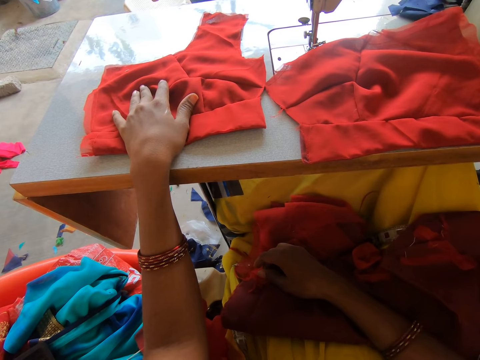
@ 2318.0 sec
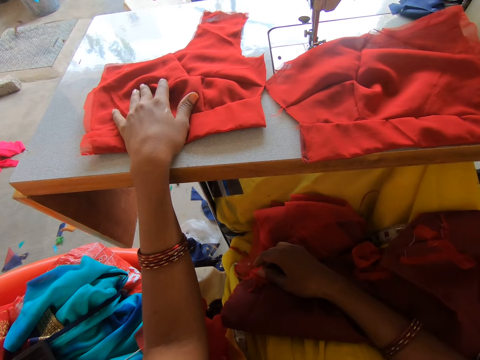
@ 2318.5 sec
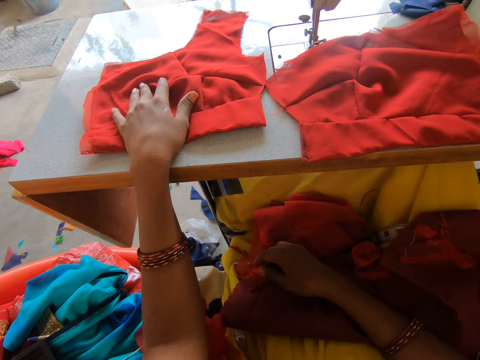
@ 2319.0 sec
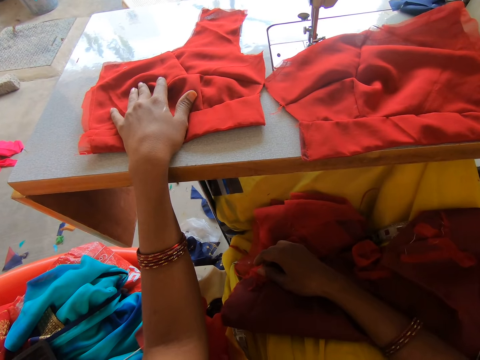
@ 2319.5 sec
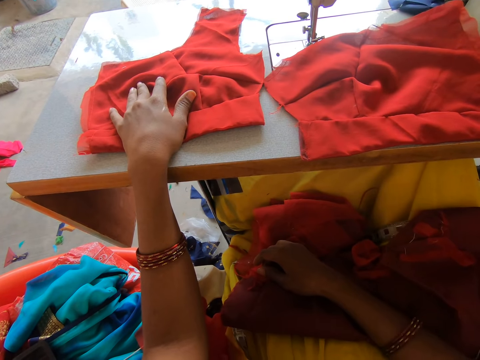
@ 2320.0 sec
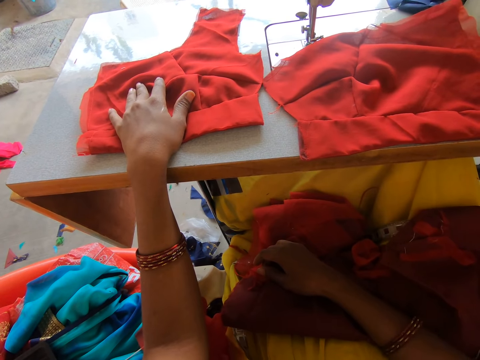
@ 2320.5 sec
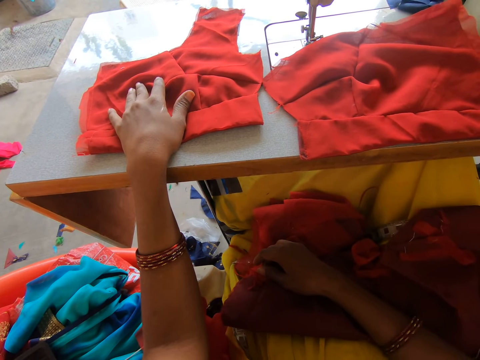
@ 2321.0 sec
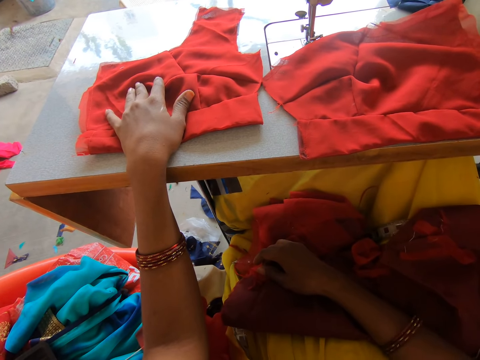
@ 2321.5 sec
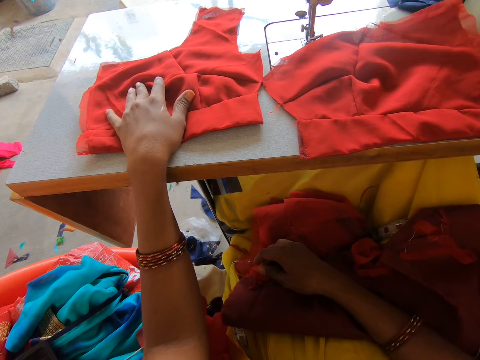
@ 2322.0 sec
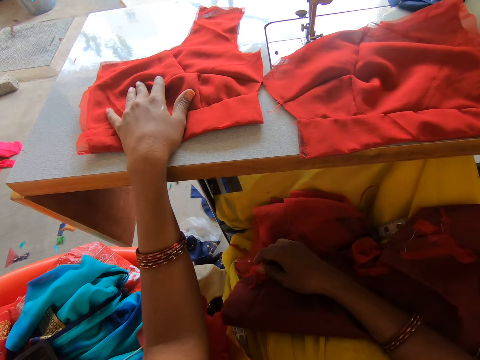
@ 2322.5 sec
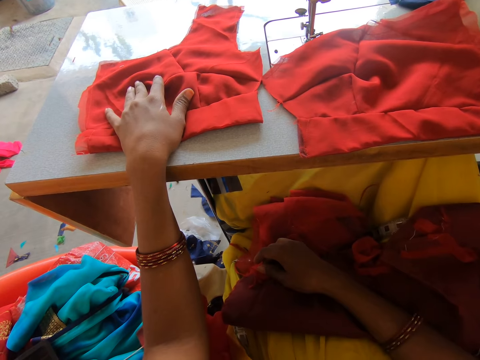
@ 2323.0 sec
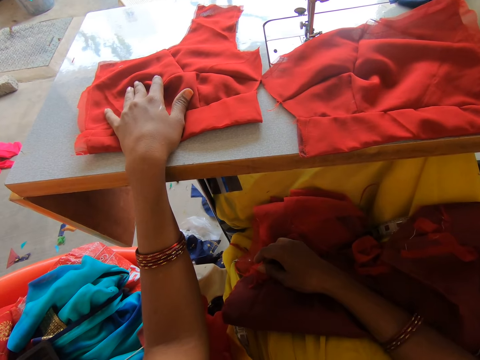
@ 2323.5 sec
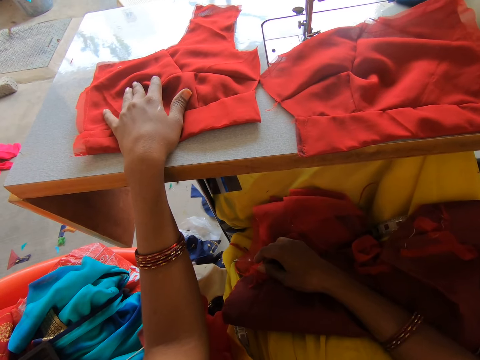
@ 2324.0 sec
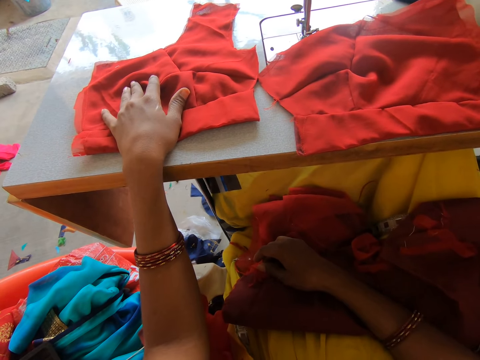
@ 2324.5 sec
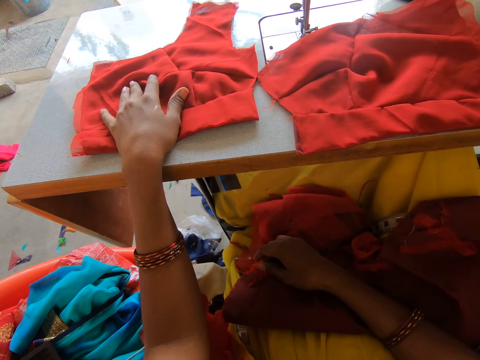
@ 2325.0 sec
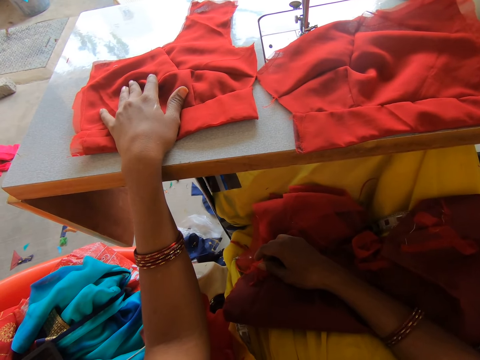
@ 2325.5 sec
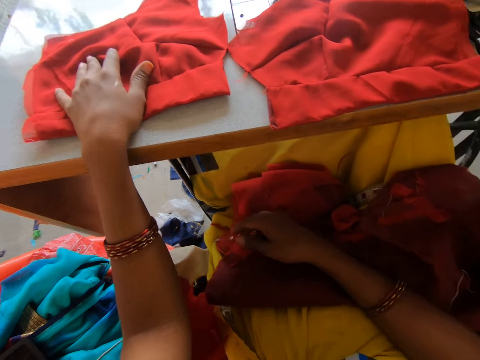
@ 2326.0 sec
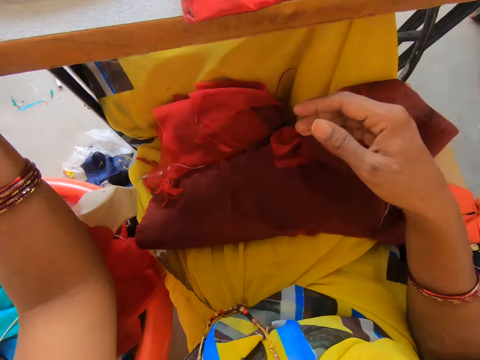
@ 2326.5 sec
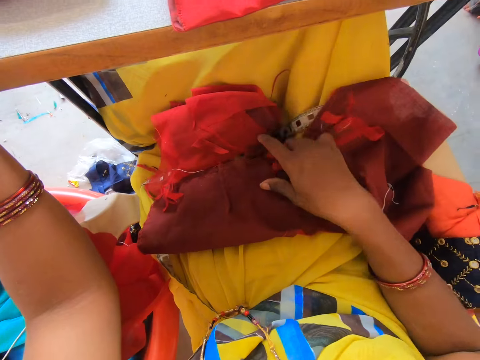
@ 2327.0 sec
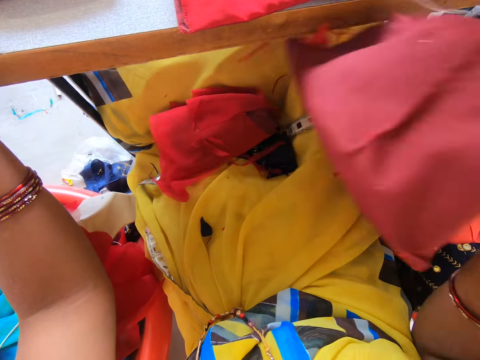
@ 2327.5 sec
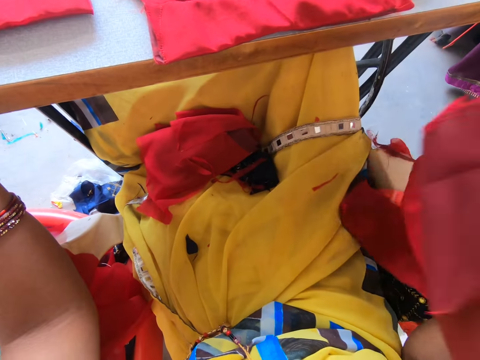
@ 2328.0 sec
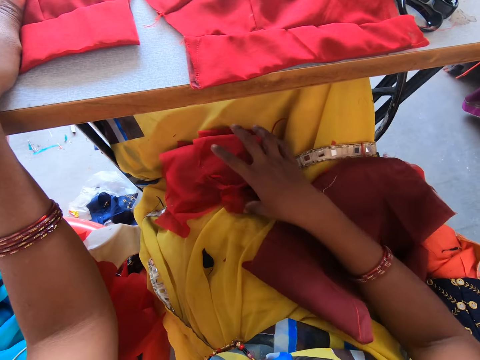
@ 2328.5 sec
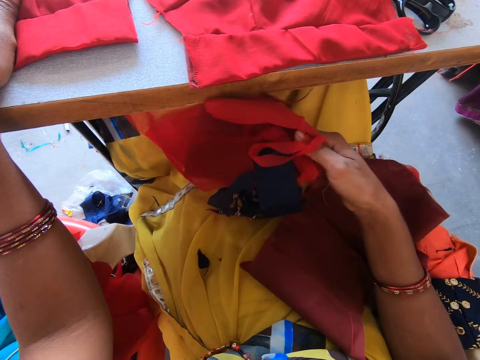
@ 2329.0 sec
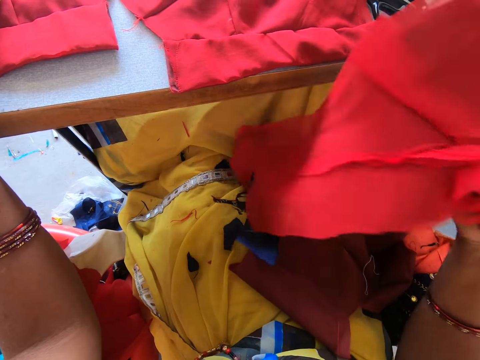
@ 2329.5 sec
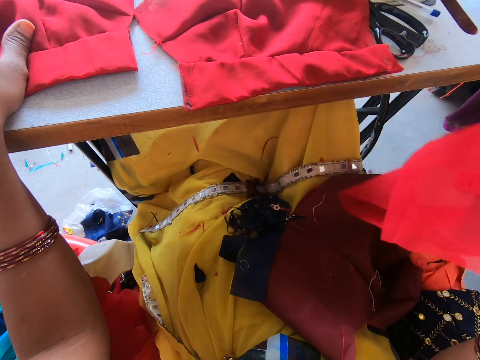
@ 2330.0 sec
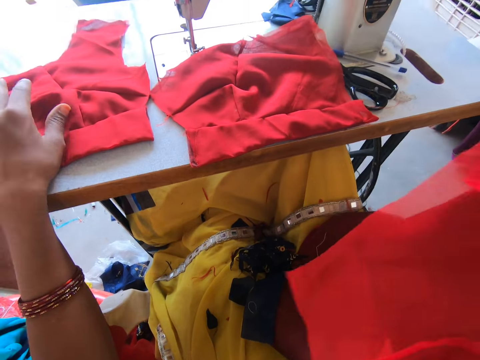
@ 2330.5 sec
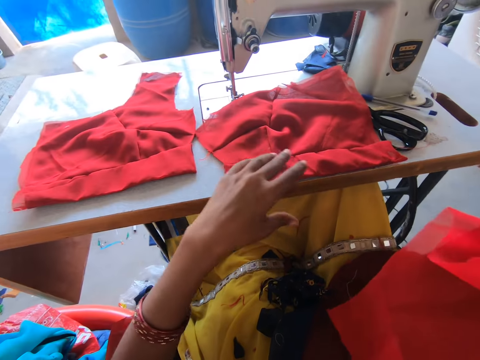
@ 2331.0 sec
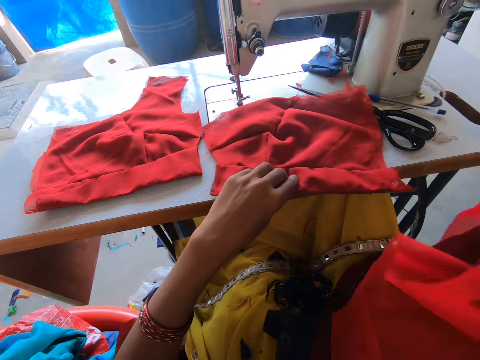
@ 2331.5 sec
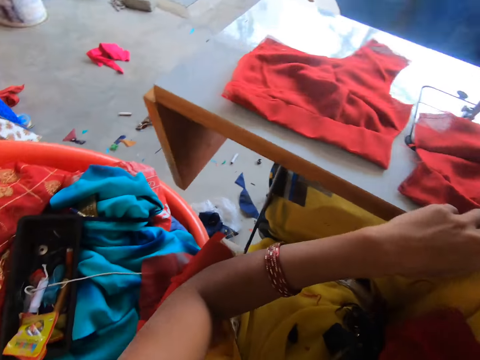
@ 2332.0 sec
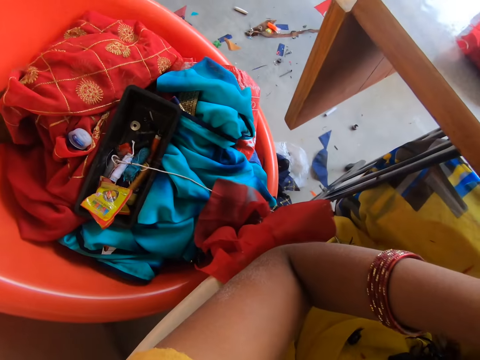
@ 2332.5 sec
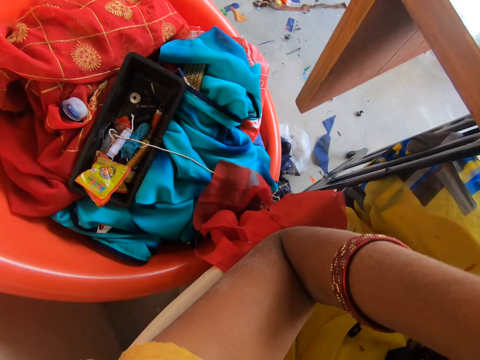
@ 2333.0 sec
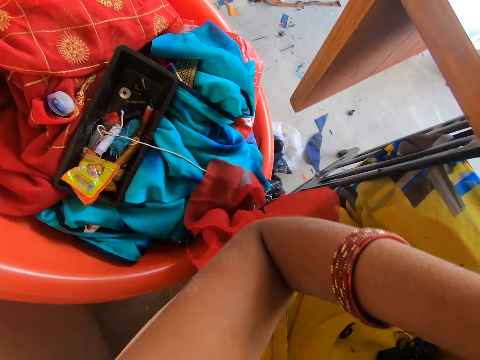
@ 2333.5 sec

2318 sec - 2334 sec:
The camera wearer raises the right hand. They search for cloth, touch the fabric, and pull the fabric up. They drop the fabric down. They pick up a lining. They hold the fabric on top of the machine.

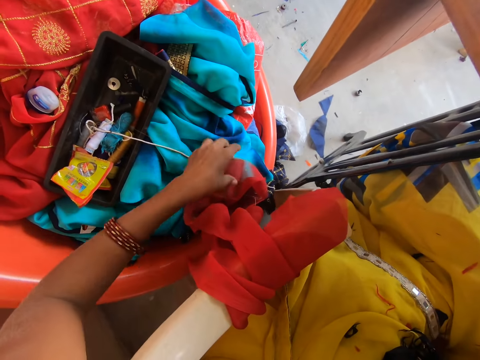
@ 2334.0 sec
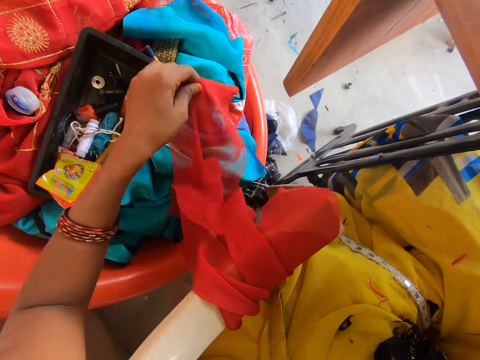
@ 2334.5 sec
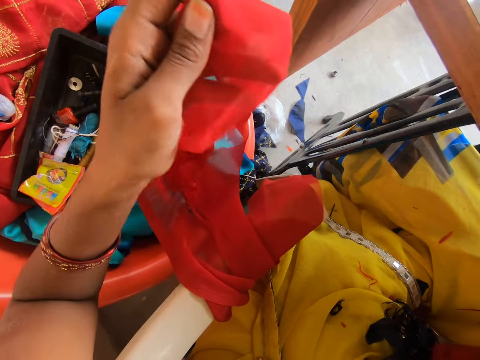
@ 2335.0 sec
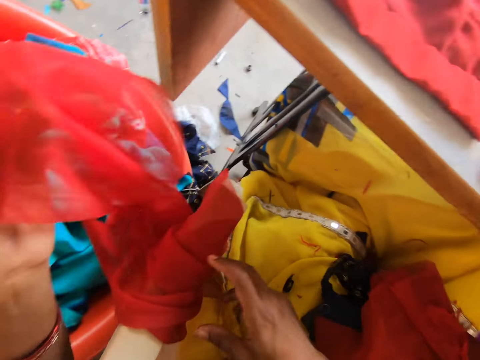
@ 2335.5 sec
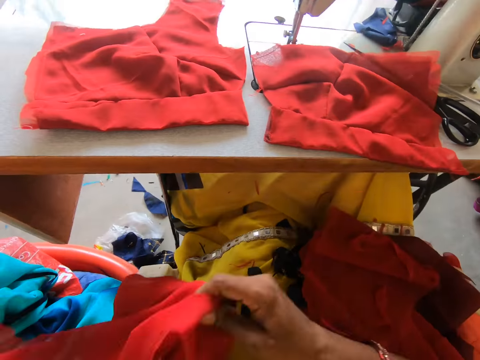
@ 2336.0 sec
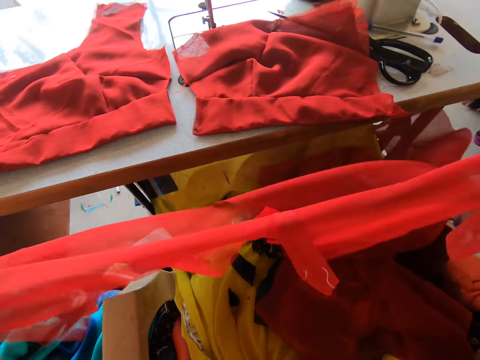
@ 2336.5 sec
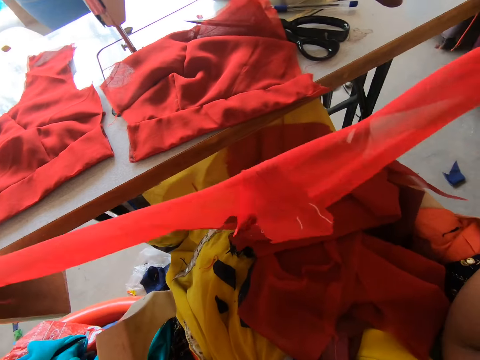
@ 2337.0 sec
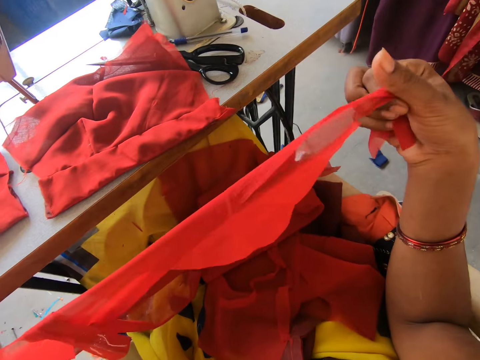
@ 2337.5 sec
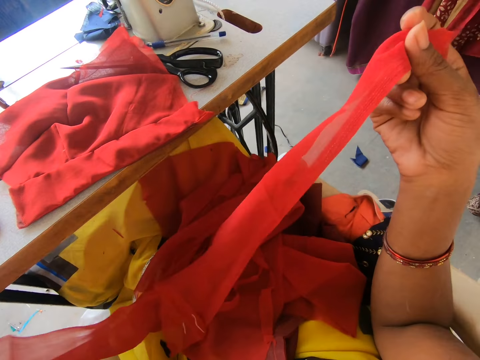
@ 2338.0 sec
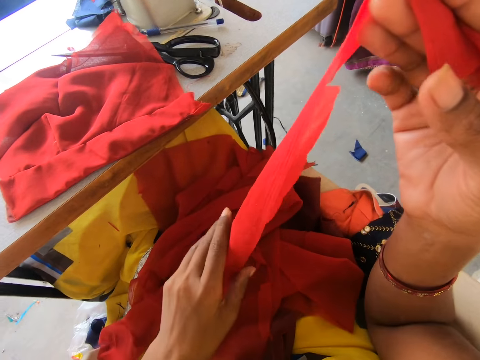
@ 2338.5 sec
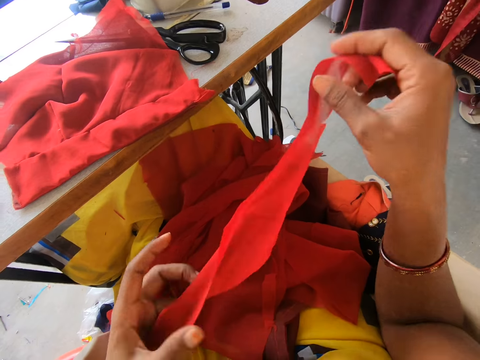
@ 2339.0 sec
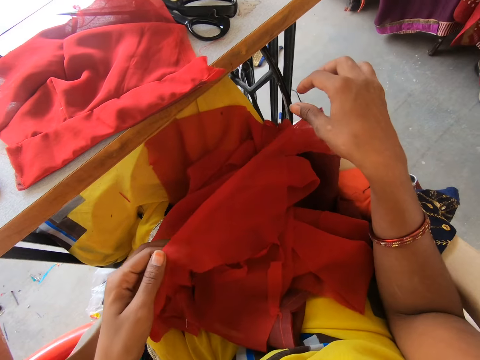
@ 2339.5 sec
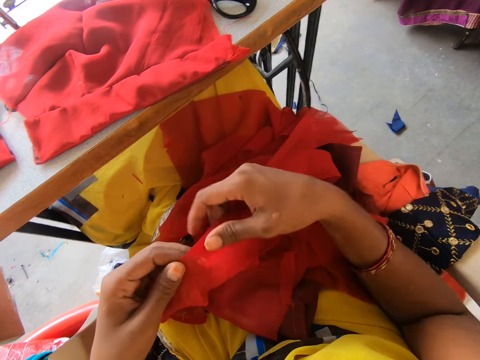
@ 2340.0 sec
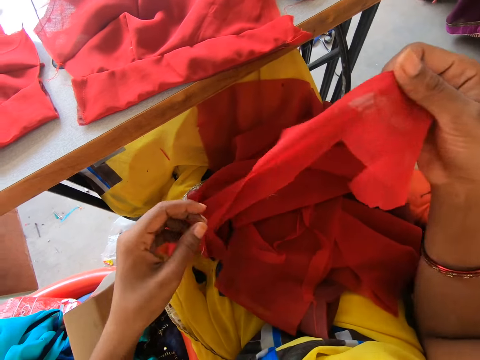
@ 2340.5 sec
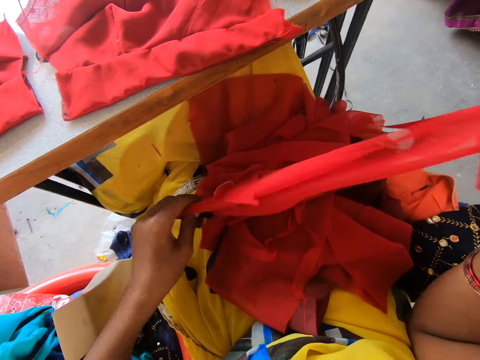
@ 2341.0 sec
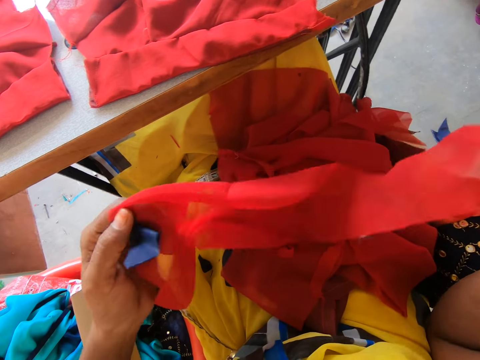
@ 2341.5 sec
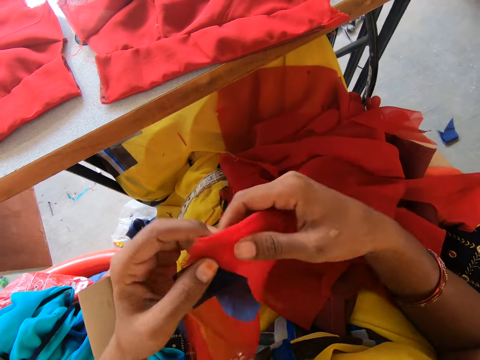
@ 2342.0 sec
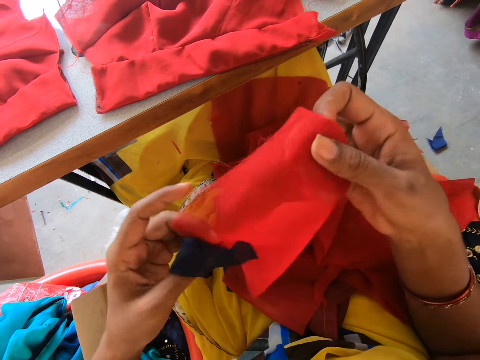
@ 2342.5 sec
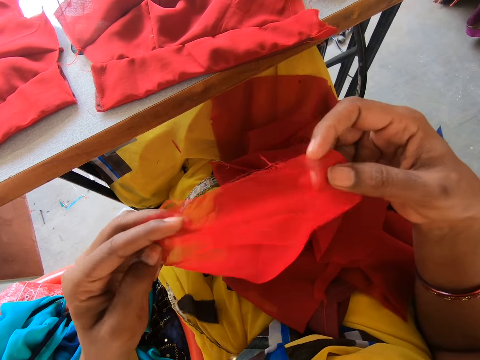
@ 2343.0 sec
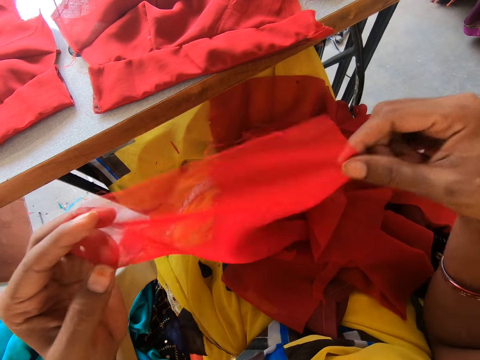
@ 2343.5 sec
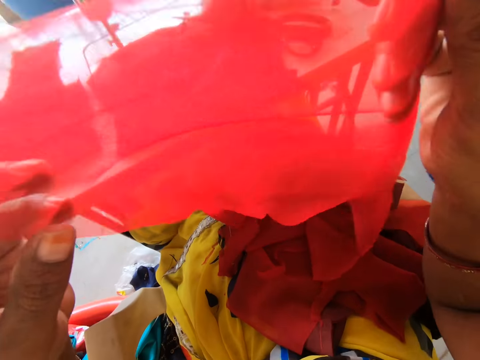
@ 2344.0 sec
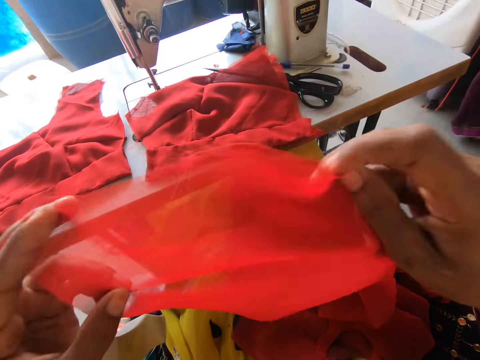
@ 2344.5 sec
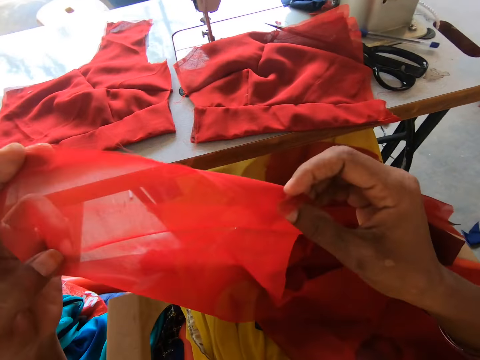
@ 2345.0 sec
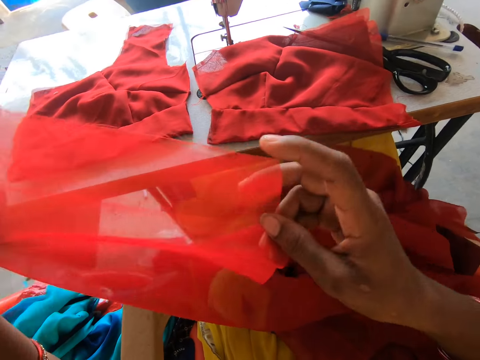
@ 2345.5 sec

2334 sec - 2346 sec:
The camera wearer lifts a cloth. They hold the fabric with both hands.
